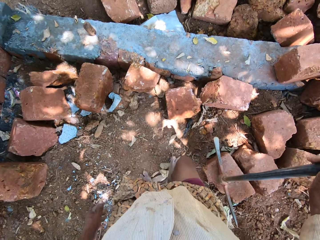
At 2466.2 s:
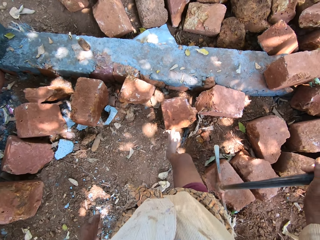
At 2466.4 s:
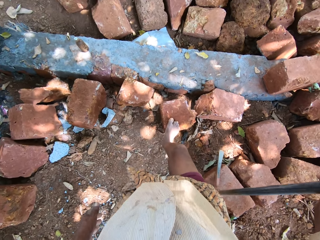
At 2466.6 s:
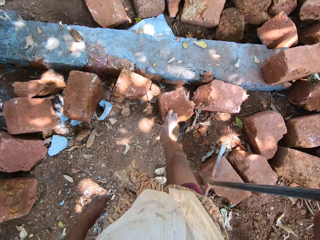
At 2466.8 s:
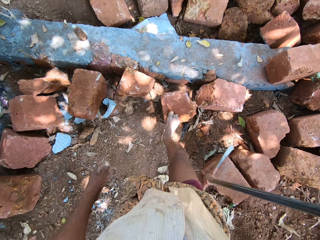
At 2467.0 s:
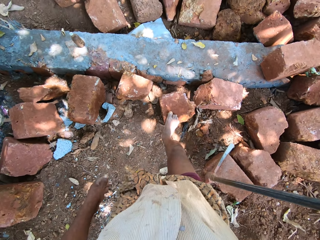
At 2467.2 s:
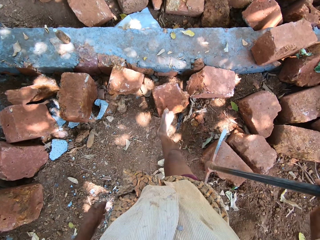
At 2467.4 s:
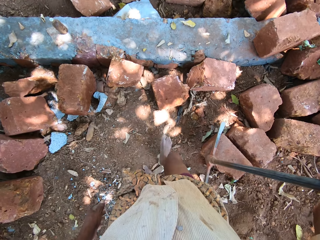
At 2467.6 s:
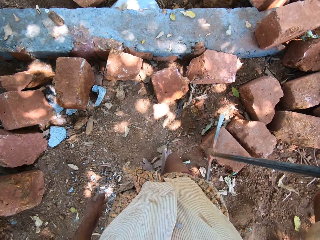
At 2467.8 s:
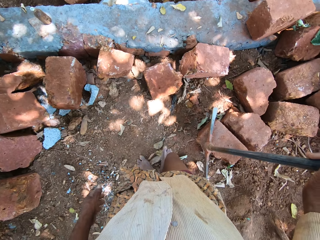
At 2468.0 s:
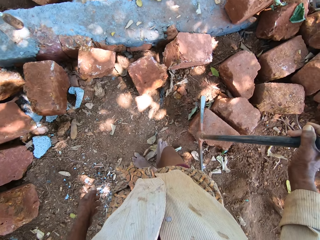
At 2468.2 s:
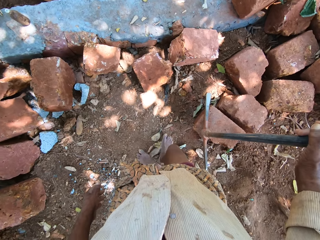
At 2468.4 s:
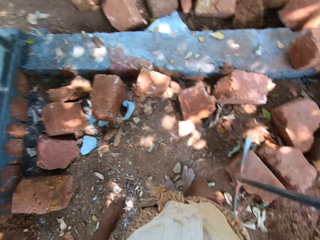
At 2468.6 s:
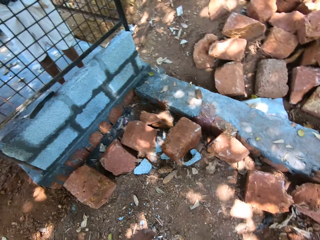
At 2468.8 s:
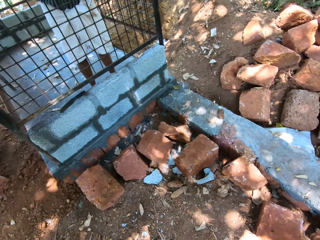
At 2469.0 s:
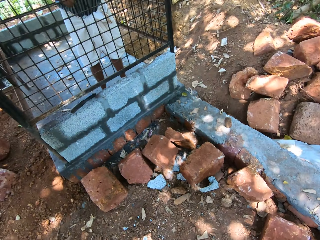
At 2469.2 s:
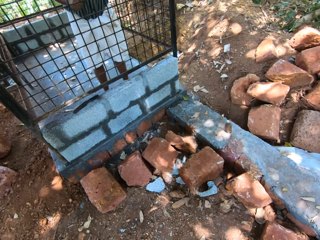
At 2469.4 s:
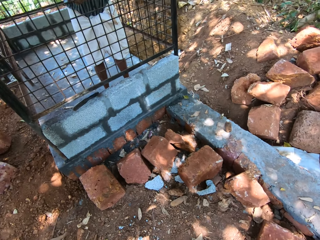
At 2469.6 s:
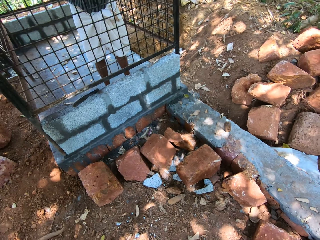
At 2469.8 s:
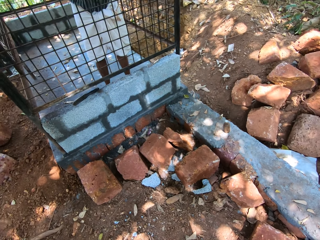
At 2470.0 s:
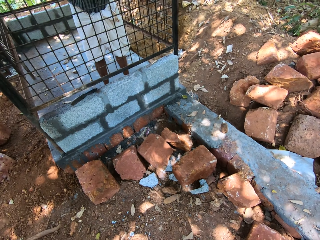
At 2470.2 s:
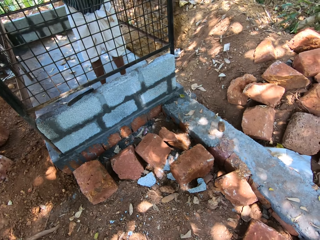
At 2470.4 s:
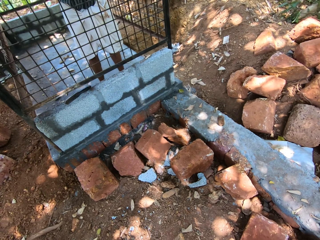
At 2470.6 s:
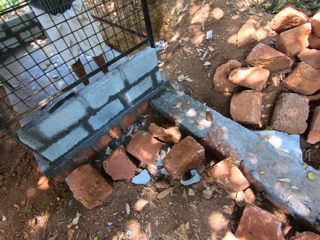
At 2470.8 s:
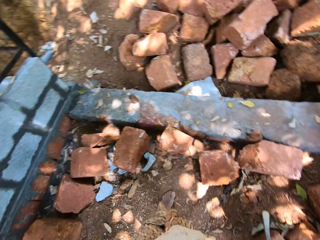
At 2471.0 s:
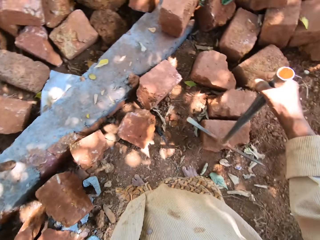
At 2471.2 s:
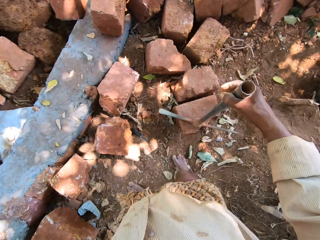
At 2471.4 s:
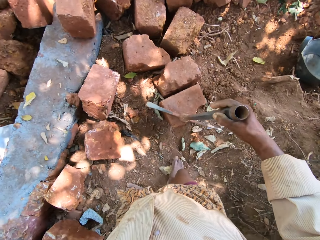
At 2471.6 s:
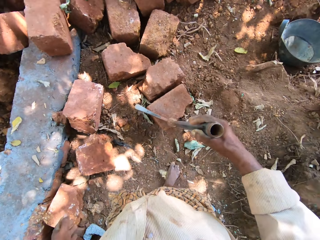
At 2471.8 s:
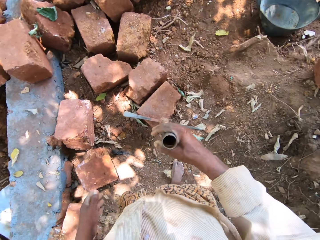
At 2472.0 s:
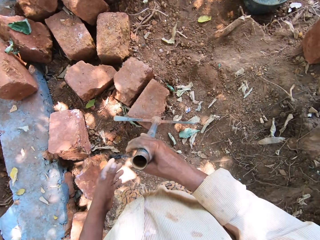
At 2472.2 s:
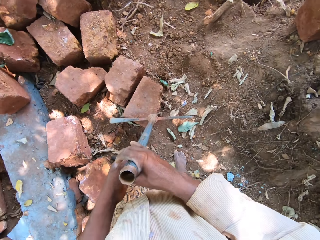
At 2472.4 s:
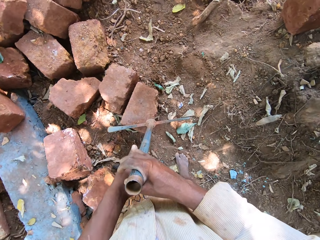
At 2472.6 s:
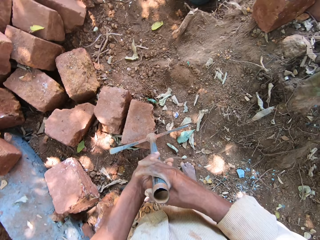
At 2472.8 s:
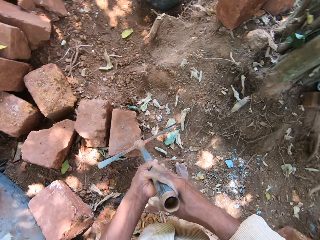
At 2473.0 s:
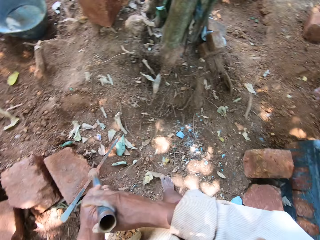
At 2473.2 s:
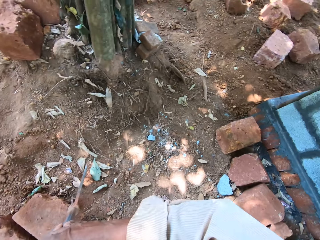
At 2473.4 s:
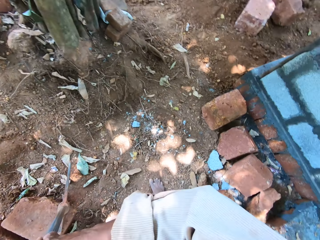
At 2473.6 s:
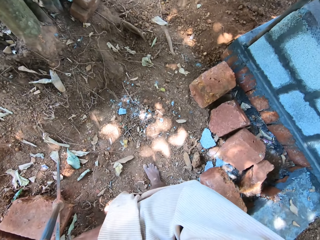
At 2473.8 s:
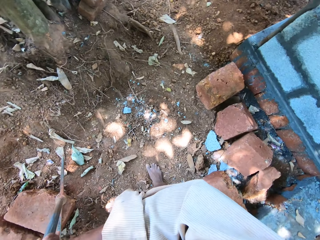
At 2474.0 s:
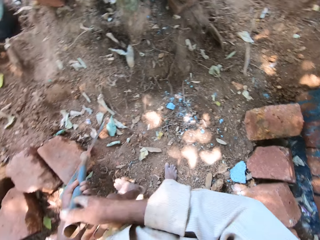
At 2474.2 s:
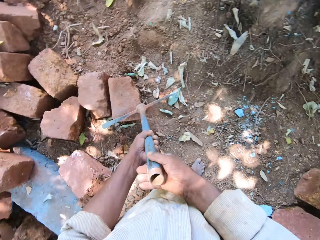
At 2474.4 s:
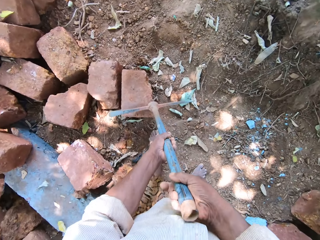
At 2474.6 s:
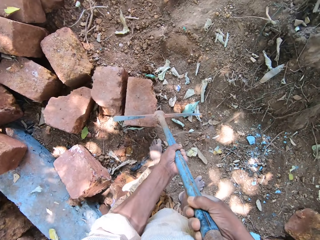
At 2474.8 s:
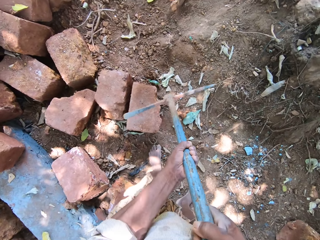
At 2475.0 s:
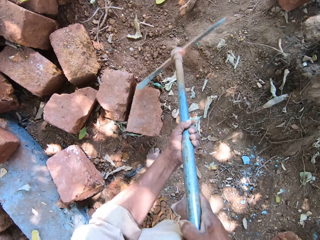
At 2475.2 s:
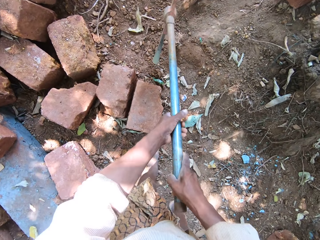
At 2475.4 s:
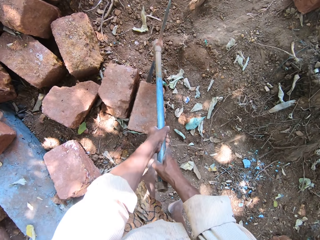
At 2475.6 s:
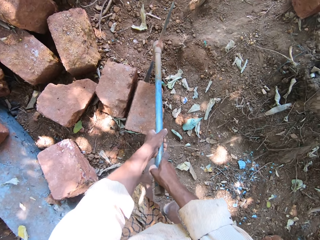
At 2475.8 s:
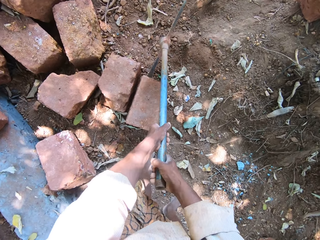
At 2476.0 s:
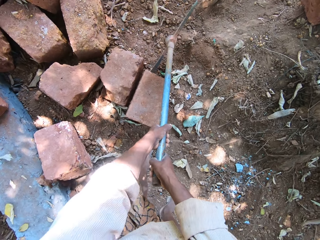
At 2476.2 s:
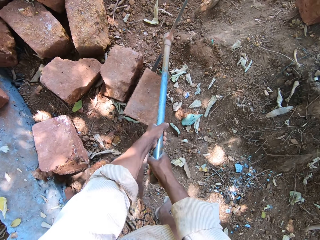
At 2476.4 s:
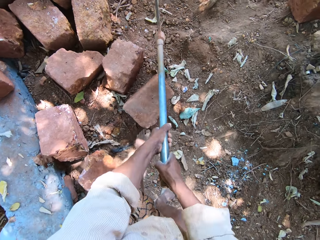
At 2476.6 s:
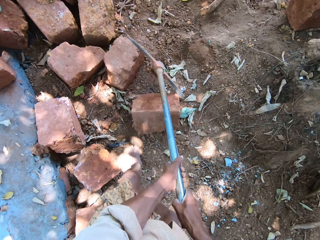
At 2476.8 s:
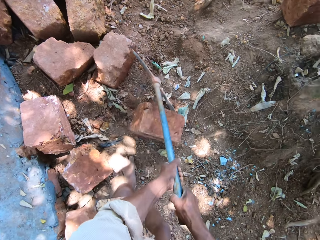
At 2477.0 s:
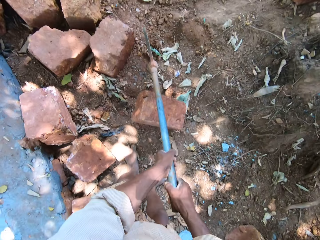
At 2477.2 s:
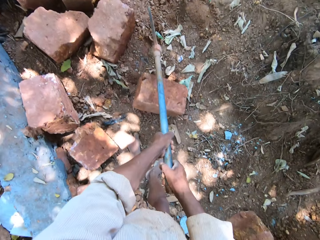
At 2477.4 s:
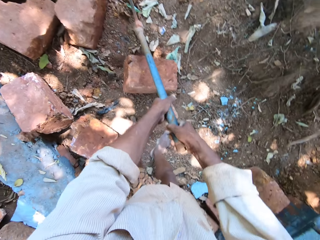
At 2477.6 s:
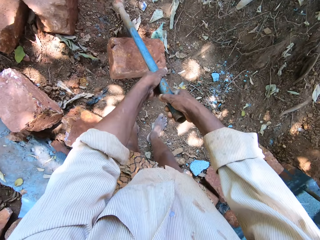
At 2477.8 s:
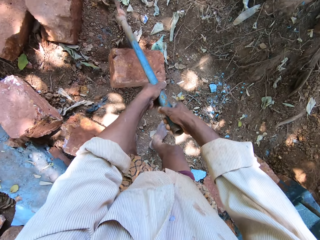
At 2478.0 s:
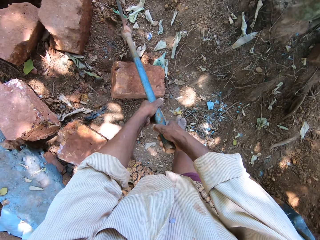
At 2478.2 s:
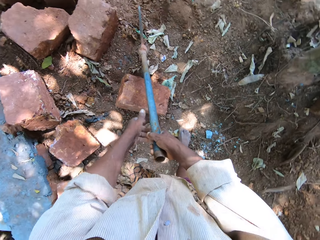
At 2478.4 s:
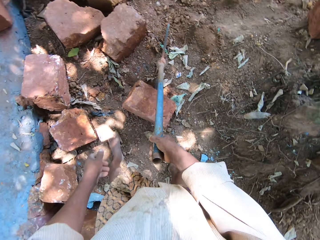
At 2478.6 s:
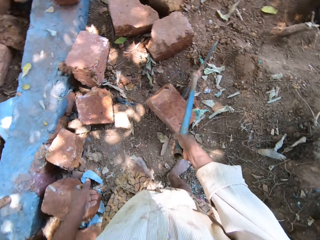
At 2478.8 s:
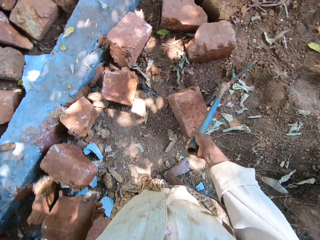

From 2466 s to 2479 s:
The camera wearer touches a mud block on the ground with his right leg. He walks while carrying a pickaxe or mattock. He continues to talk with someone. He holds the pickaxe with both hands. He moves the mud block on the ground with the mattock in his hands. He pulls a stone using the pickaxe.

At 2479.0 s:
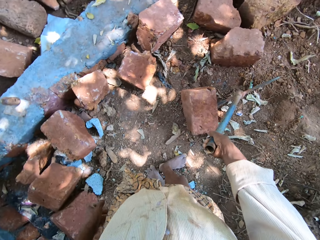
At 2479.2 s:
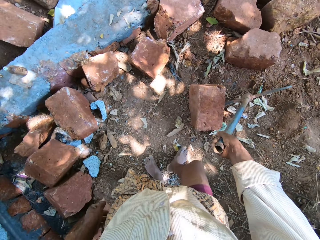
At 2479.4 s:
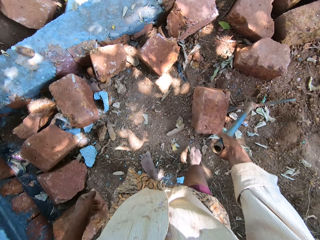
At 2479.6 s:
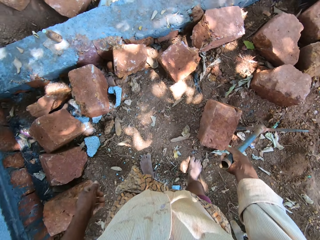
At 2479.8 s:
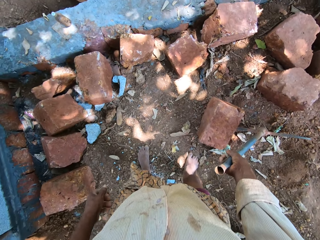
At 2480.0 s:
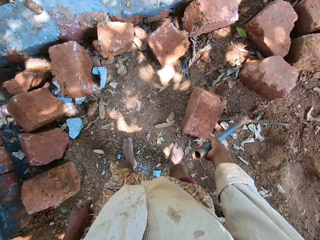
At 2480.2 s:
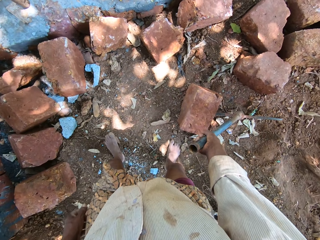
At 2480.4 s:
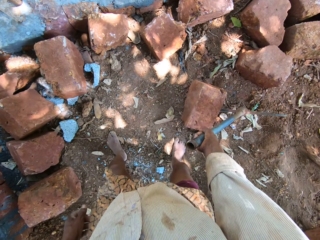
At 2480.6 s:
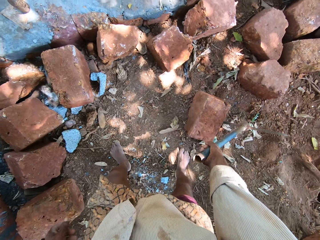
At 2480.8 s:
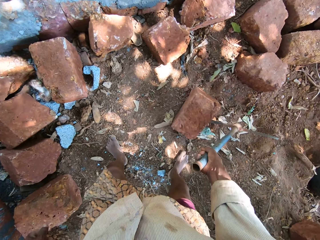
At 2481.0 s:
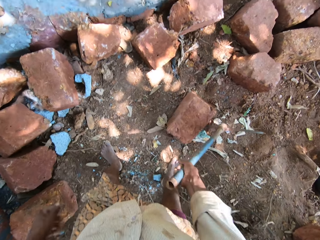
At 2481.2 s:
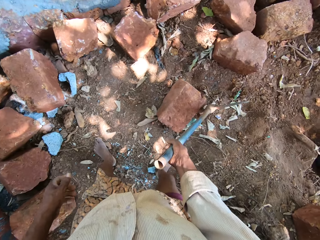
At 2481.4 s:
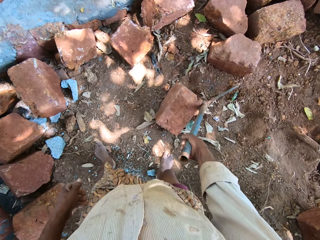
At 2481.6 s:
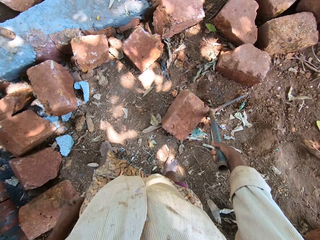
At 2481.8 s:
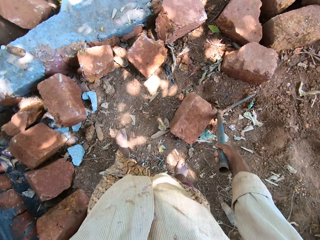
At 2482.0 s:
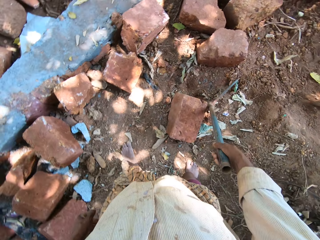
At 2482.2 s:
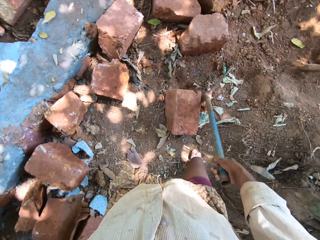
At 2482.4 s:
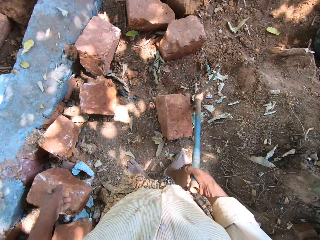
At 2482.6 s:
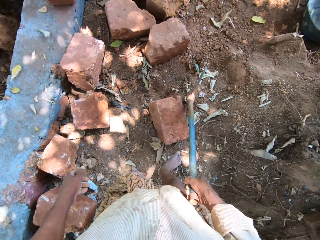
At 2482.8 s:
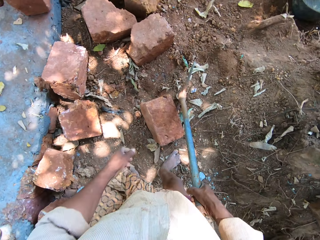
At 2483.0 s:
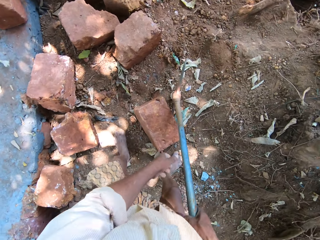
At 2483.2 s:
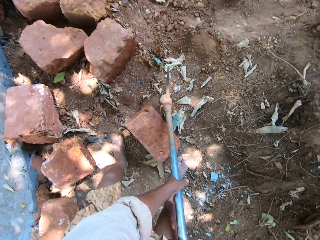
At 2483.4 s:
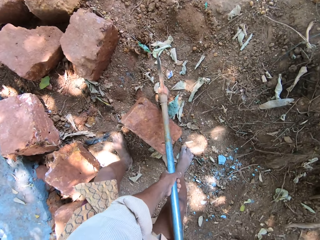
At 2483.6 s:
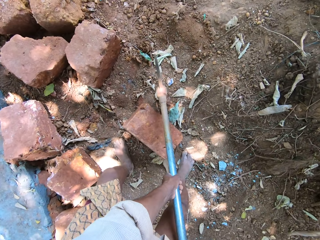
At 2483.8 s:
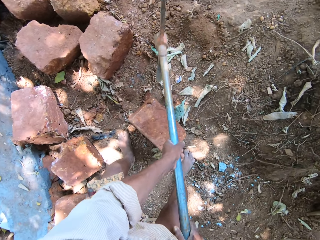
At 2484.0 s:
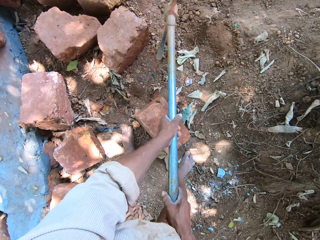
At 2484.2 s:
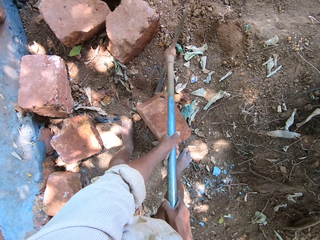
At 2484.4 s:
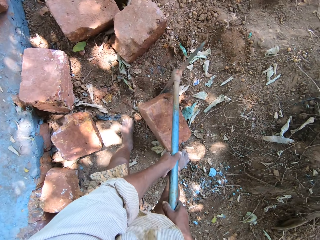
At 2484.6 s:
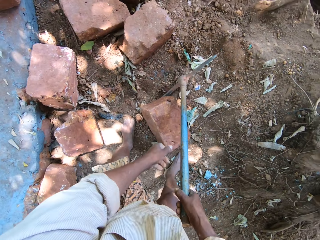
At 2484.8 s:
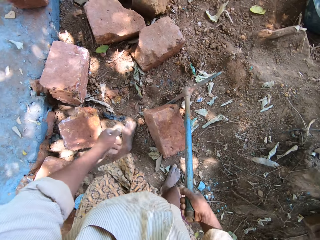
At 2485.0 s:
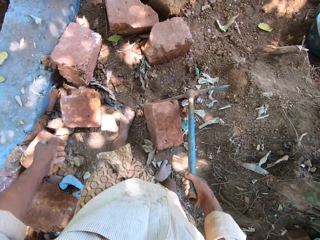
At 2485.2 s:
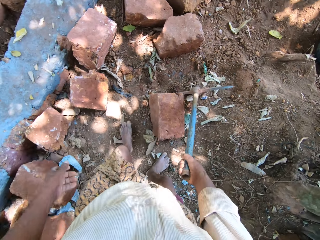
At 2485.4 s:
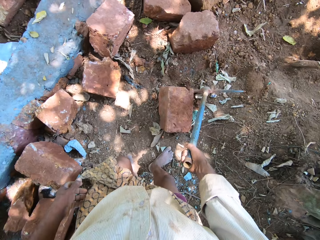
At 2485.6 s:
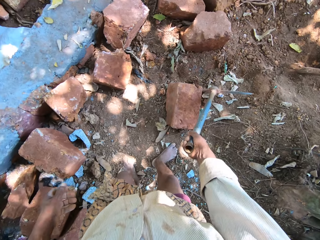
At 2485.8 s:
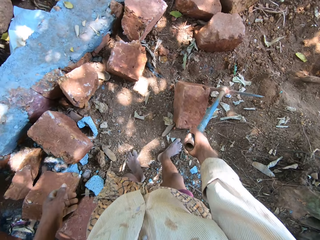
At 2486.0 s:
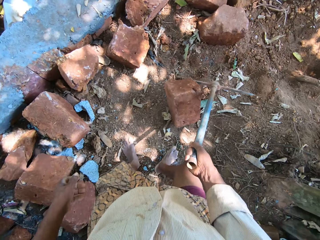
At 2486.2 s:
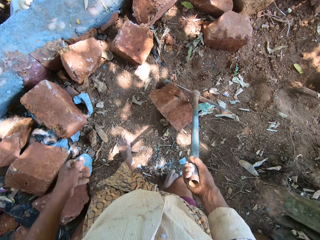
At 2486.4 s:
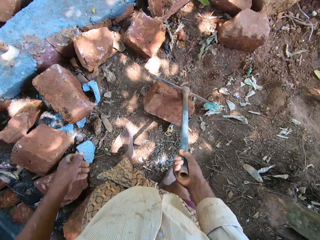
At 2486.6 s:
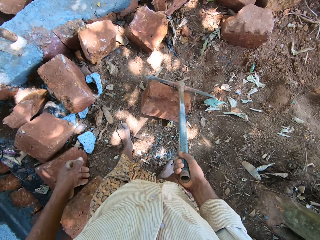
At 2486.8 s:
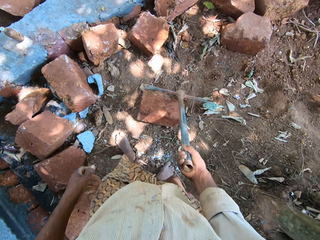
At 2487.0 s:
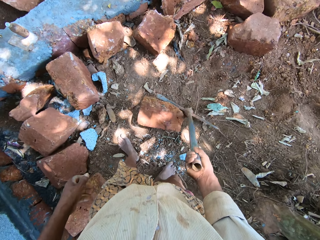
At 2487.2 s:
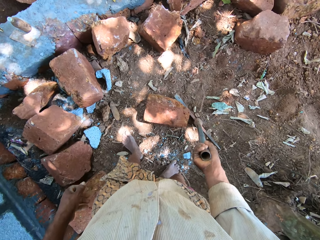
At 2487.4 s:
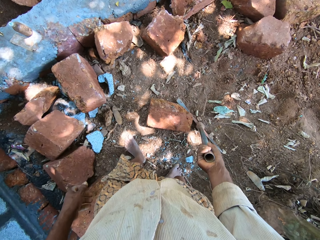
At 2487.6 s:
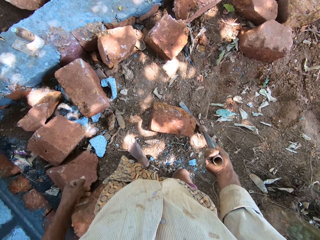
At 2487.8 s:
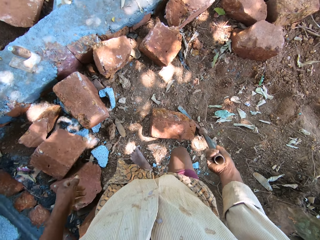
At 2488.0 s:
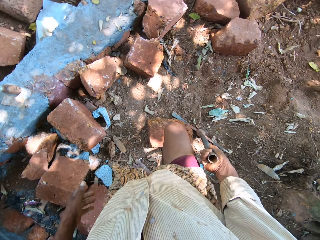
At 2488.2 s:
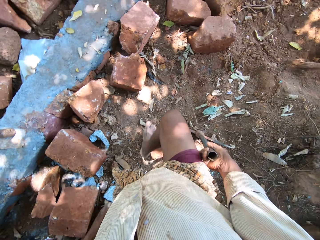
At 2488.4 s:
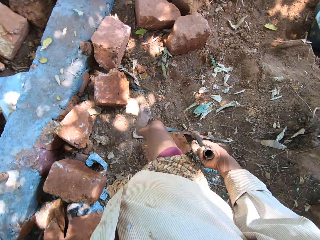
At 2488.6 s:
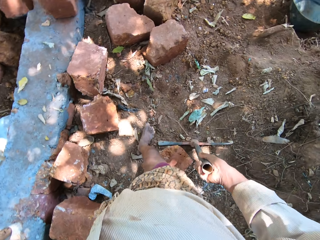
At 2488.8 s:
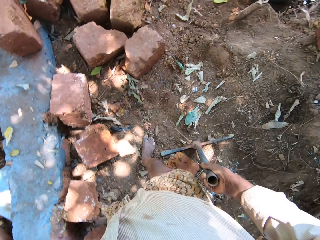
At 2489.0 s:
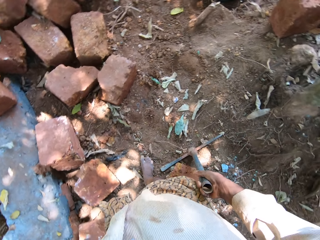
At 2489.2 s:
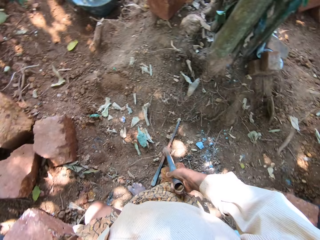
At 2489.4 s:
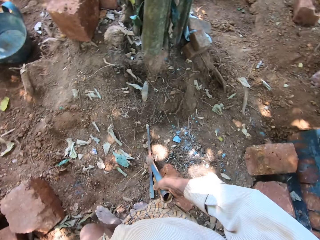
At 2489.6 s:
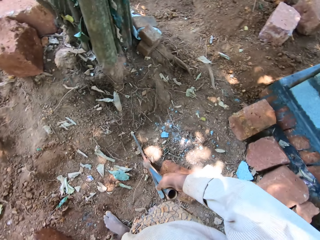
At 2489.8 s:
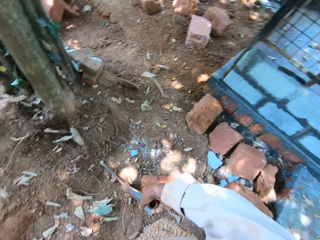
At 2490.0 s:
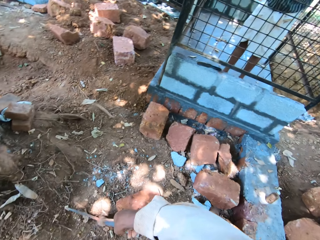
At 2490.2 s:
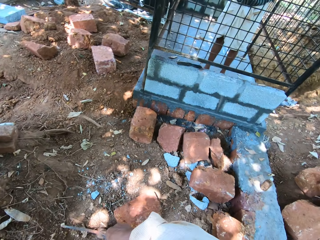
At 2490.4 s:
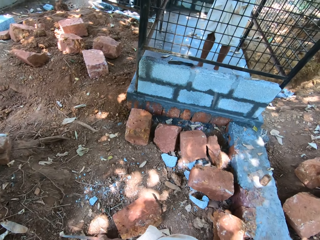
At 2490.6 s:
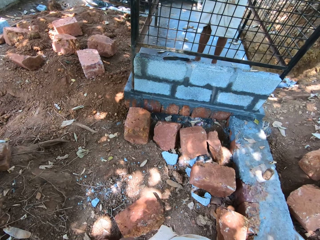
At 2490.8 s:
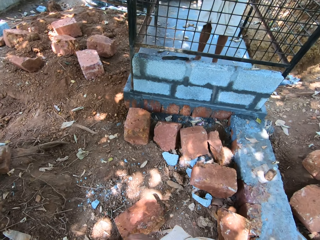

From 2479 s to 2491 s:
The camera wearer turns around to continue talking with someone. They pull the stone using a pickaxe. They pull the stone using the pickaxe again.
